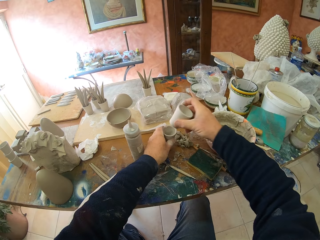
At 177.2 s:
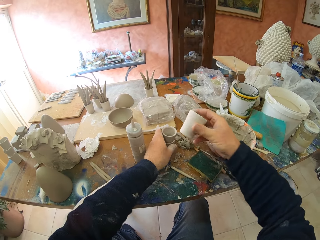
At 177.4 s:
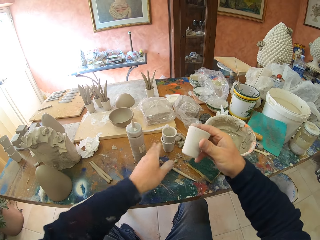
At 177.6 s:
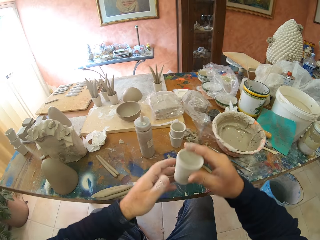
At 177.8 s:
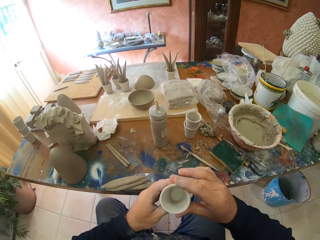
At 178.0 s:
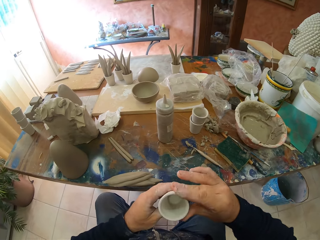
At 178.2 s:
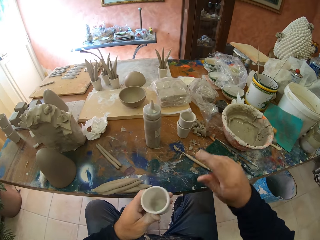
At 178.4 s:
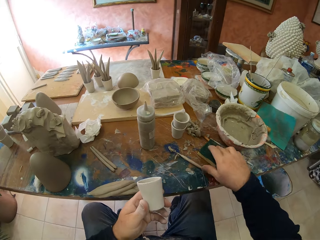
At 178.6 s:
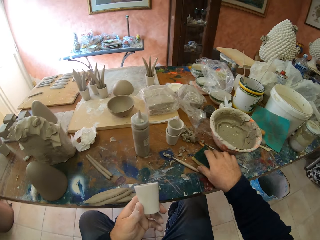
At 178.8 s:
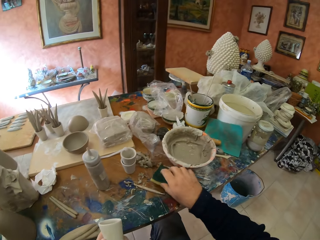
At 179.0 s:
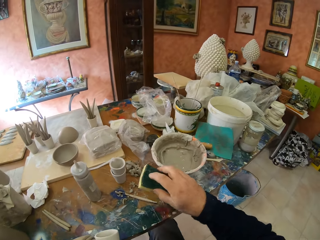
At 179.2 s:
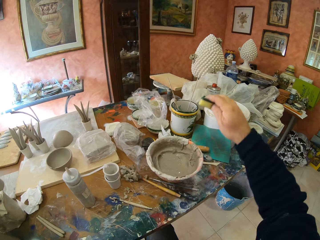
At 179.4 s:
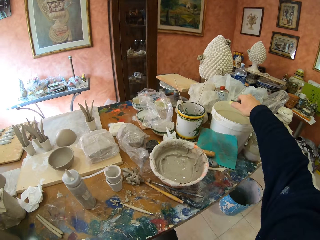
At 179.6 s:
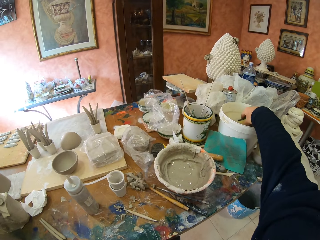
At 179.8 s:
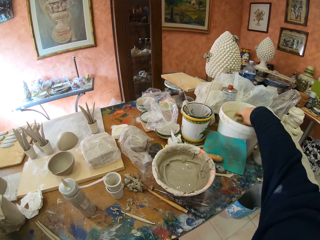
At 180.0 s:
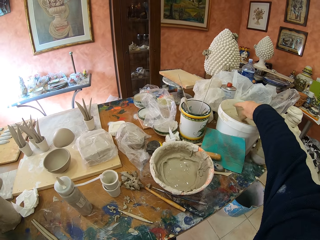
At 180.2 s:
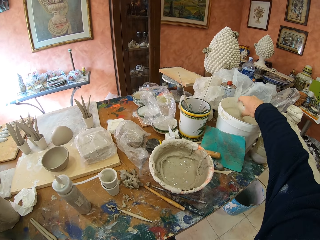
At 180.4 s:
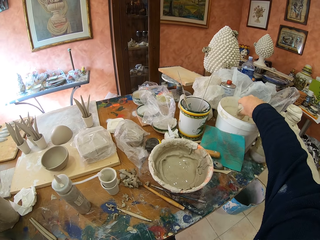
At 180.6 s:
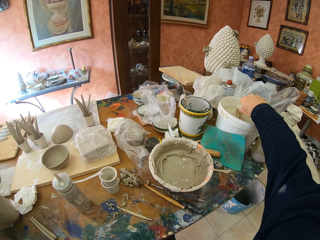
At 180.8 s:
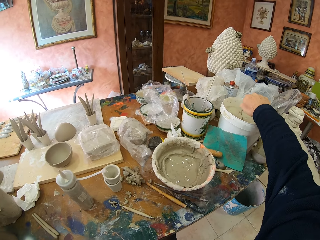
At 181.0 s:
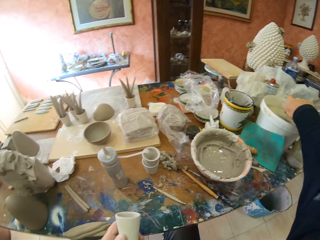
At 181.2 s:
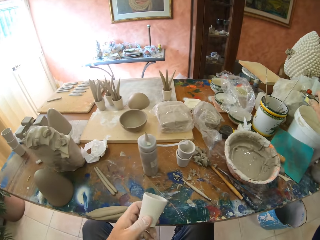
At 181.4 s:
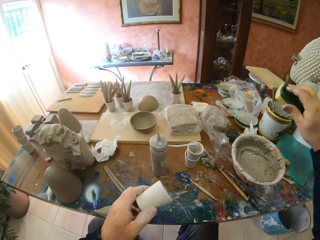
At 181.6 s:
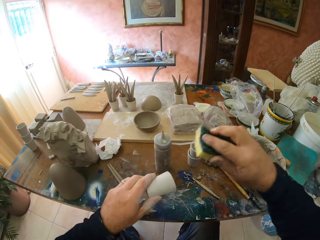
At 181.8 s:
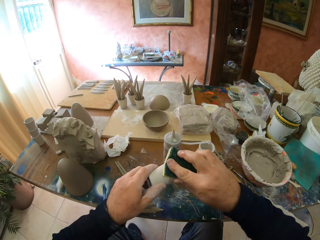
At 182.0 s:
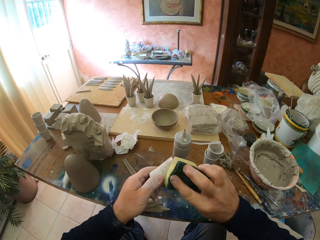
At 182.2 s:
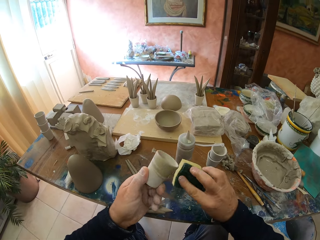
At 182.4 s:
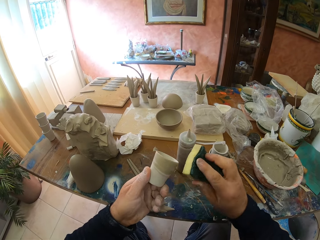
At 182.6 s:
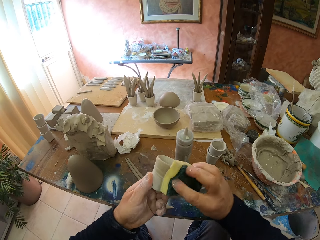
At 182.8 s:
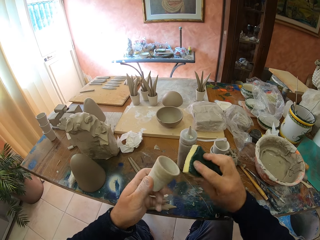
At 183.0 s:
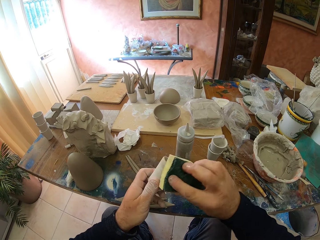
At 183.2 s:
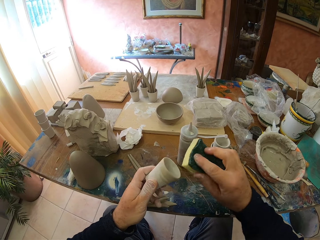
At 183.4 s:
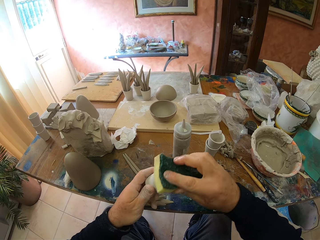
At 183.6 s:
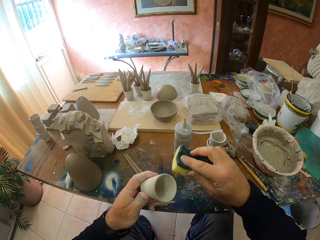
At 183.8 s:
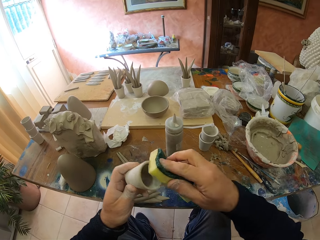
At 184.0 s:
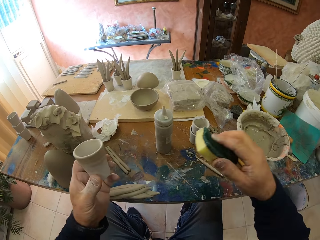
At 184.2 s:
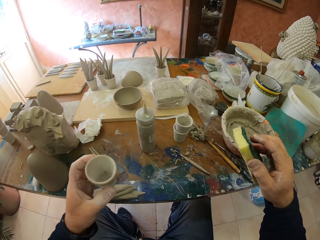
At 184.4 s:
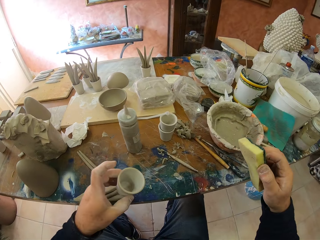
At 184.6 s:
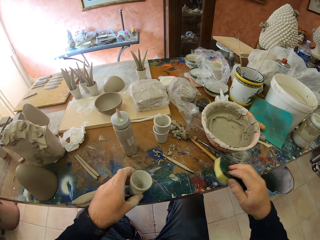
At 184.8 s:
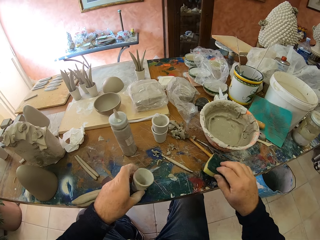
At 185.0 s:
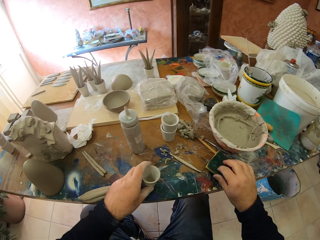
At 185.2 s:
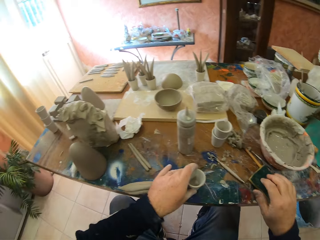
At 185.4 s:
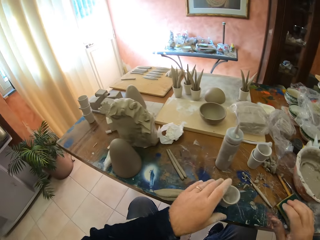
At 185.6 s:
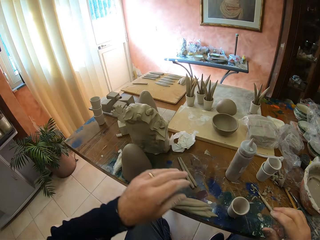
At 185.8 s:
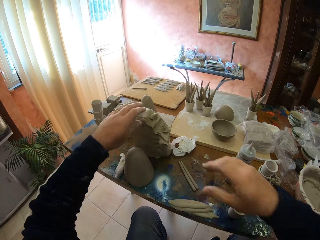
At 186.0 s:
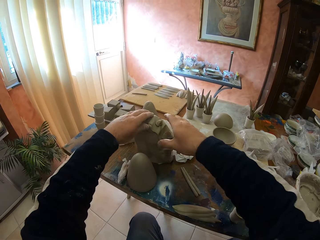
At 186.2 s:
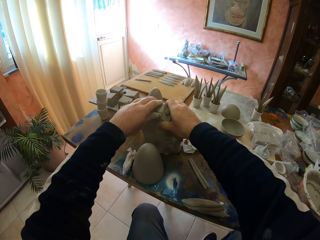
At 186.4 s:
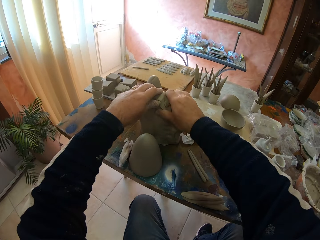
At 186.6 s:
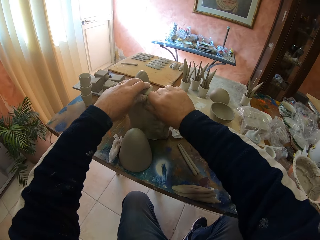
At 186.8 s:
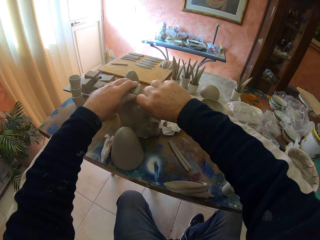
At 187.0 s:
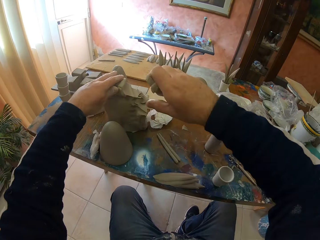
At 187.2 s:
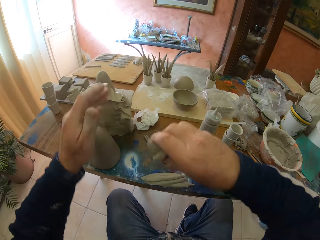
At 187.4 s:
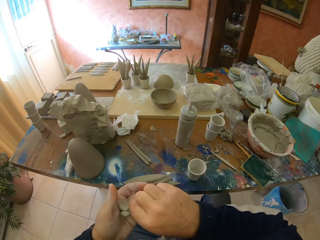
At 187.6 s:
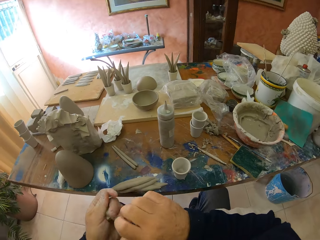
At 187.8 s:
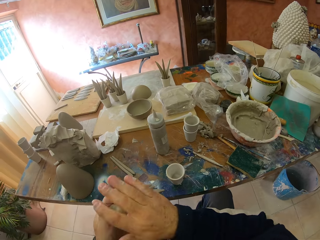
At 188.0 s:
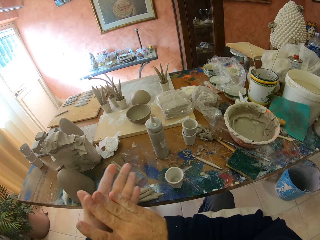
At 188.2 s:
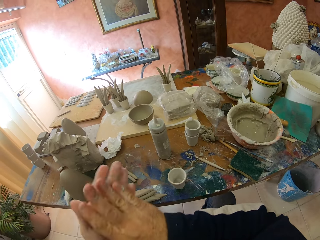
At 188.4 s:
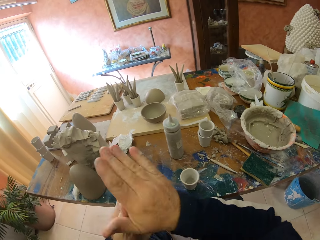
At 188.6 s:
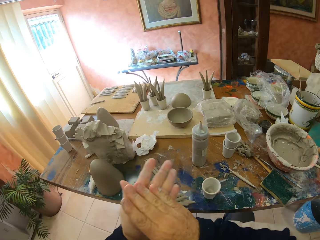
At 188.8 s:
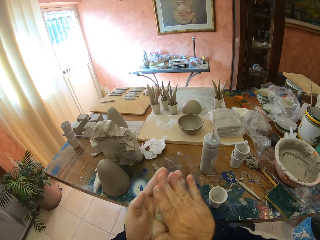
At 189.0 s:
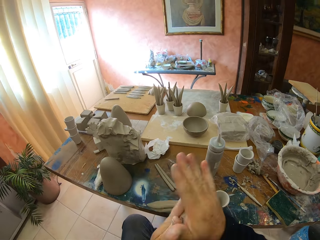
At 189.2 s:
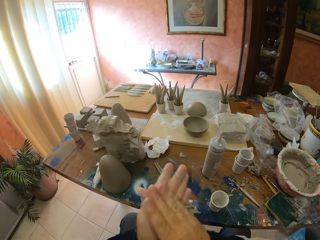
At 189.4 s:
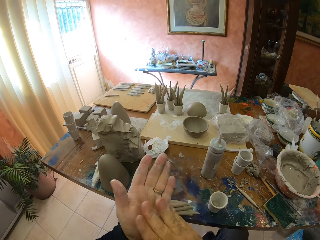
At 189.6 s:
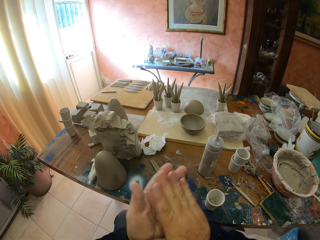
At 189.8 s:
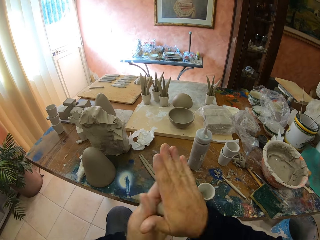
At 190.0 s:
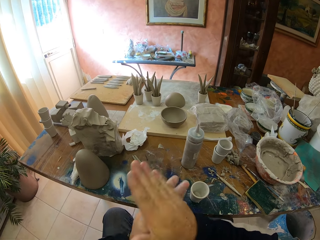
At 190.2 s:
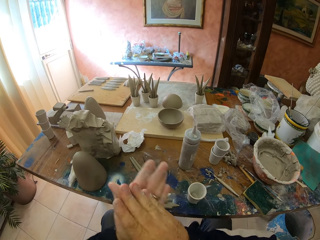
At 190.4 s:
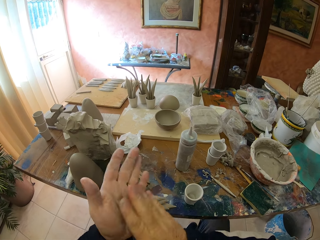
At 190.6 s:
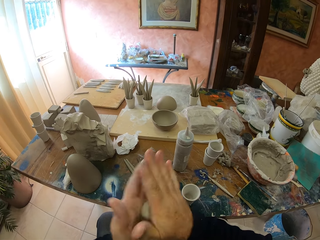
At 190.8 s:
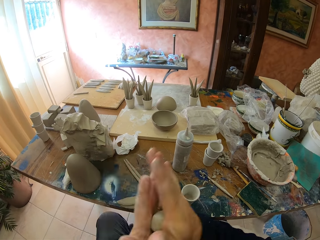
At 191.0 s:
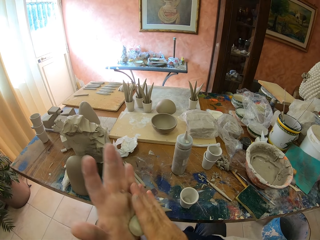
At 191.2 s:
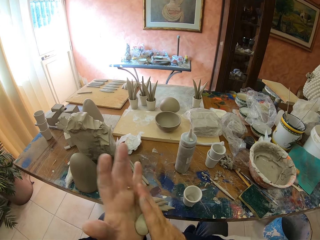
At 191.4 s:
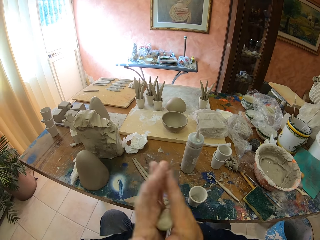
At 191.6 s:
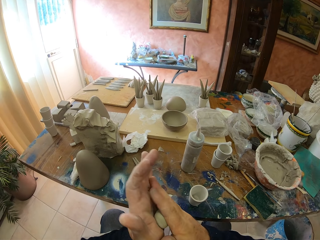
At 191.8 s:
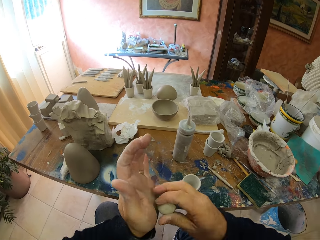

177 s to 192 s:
The camera wearer picks up the sponge on the table. He dips the sponge in the glaze in the bucket. He smoothens the pottery with the sponge. He places the pottery on the table and places the sponge on the table. He plucks the clay. He cuts the clay on the table. He rounds the clay on his hands.

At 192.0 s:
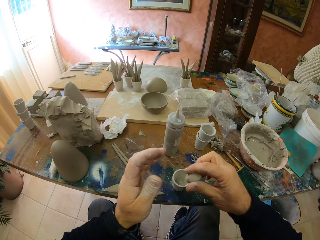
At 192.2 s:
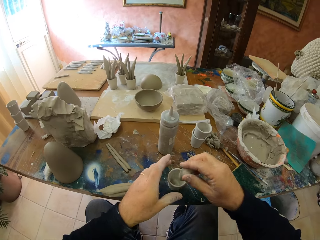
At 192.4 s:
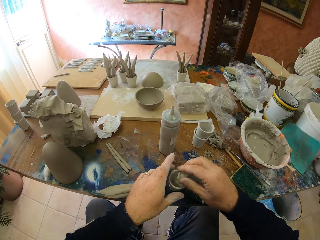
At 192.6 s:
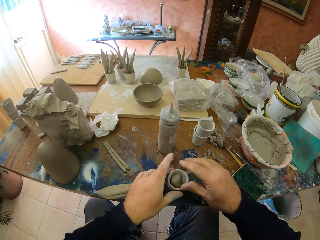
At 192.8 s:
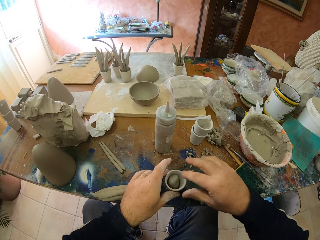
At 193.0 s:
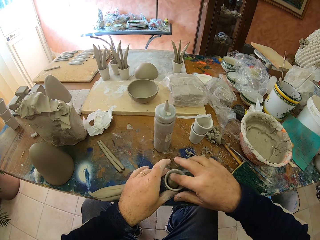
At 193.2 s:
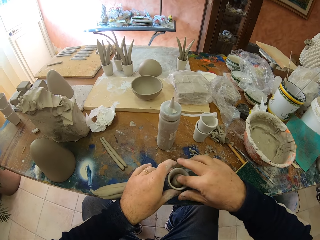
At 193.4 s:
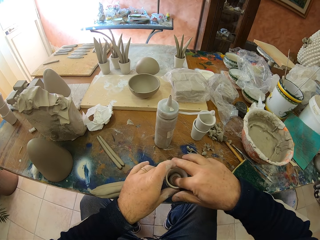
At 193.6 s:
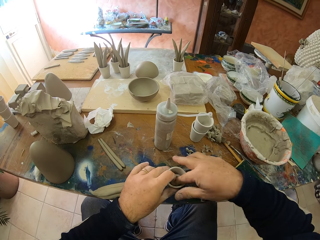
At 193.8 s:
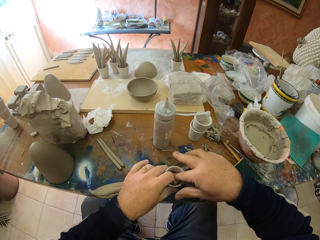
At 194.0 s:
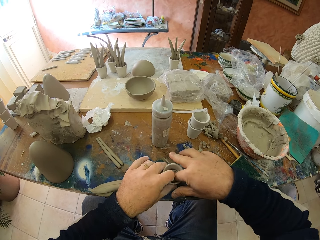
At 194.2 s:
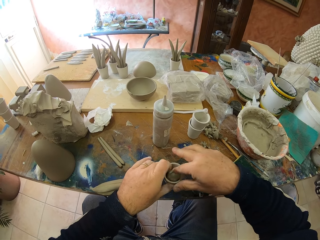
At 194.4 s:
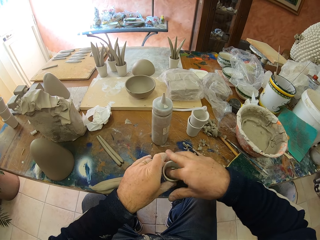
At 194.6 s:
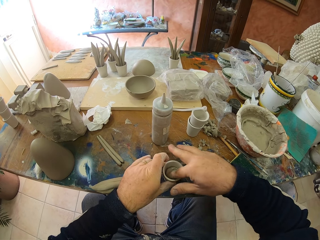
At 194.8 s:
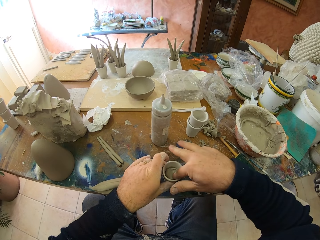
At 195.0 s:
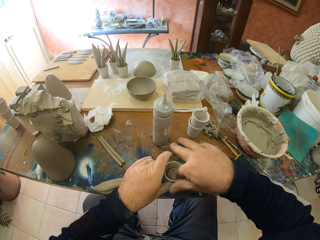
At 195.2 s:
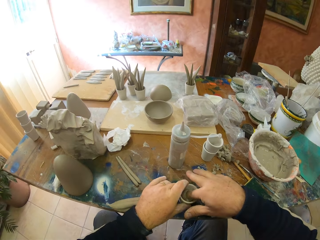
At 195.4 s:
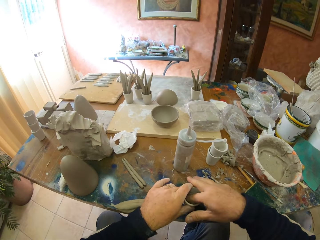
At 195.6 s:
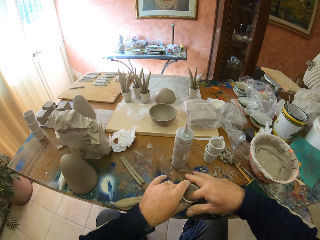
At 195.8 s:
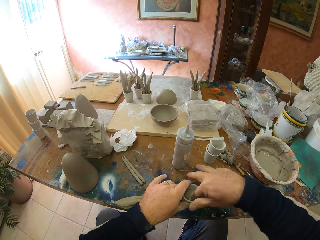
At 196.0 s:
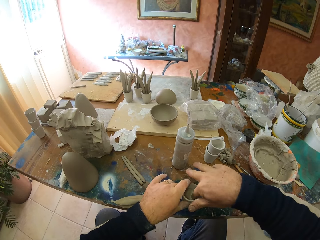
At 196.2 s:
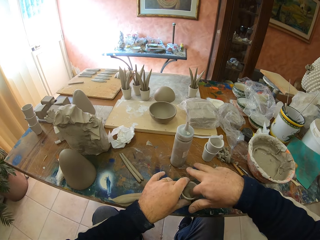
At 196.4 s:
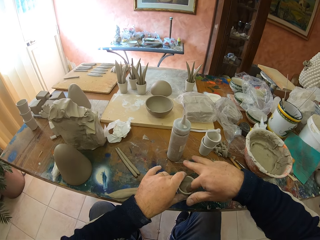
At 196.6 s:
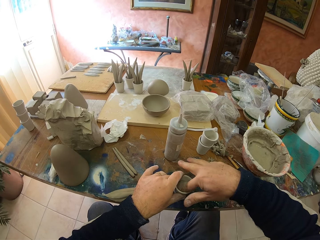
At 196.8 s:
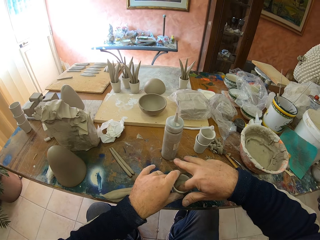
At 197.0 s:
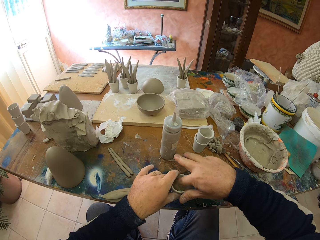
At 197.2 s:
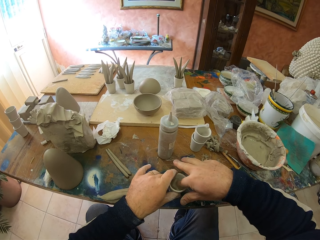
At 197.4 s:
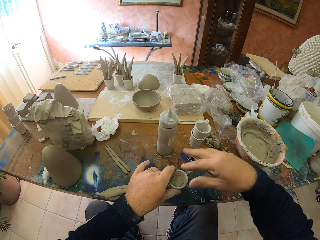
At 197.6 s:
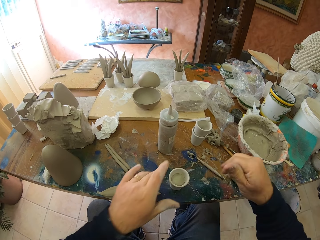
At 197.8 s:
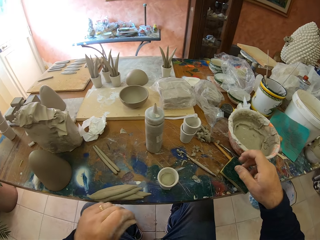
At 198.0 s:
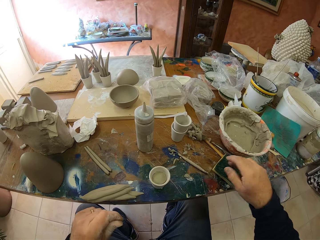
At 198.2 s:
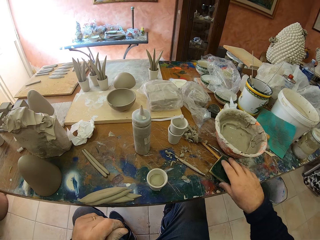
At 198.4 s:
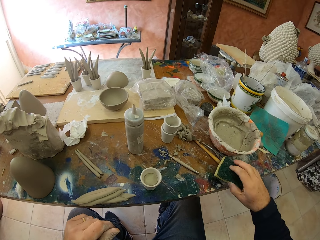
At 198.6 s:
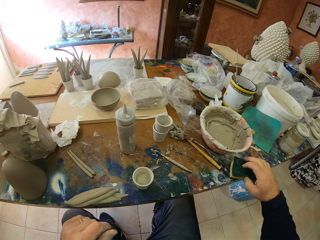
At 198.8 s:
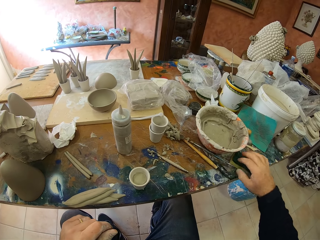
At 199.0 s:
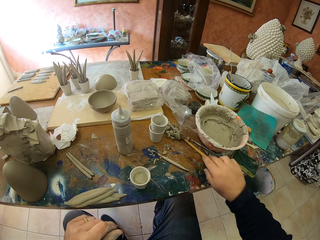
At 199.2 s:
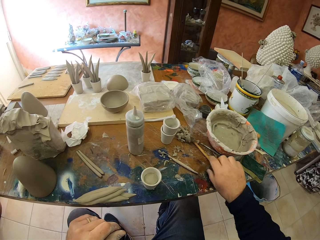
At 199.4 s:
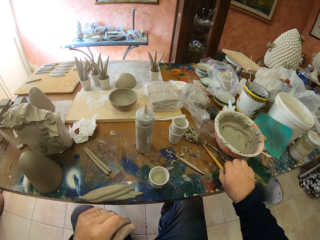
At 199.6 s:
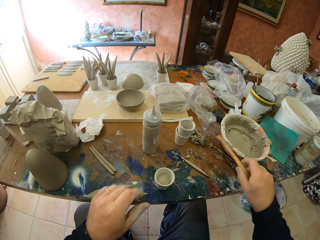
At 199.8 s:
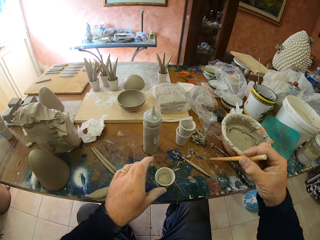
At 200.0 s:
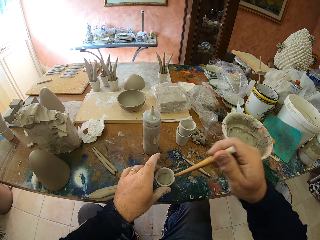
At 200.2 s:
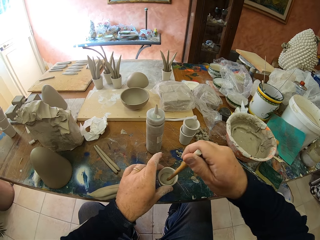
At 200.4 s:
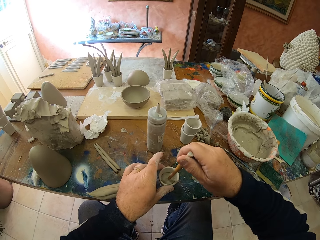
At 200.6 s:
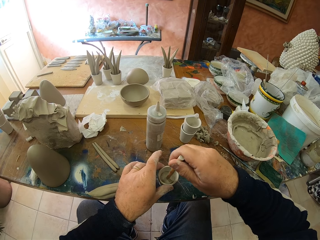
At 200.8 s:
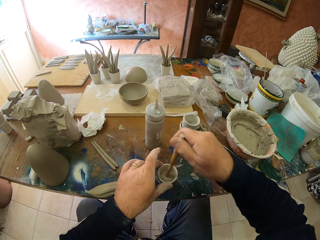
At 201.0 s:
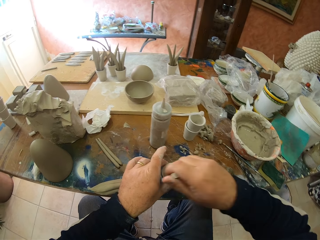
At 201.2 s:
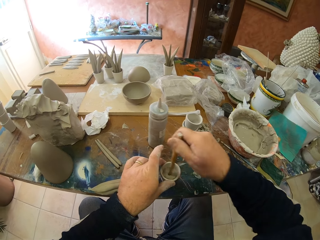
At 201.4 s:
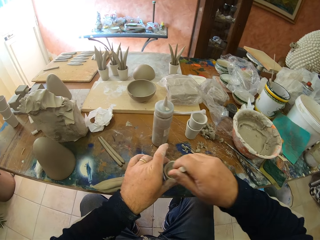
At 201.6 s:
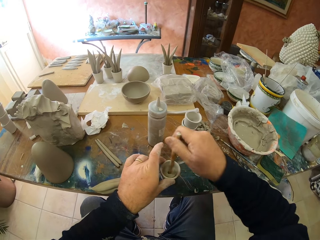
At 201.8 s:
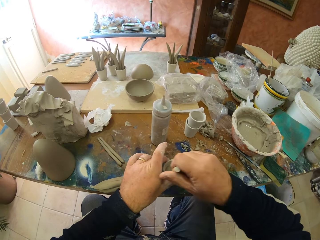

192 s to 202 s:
The camera wearer puts the clay in the pottery. They press the clay in the pottery. They pick up a stick on the table. They make a hole on the clay with the stick.
